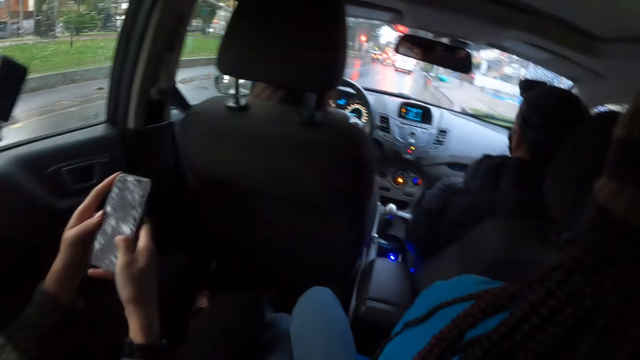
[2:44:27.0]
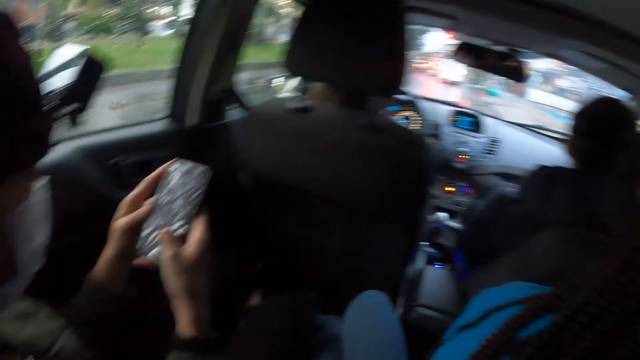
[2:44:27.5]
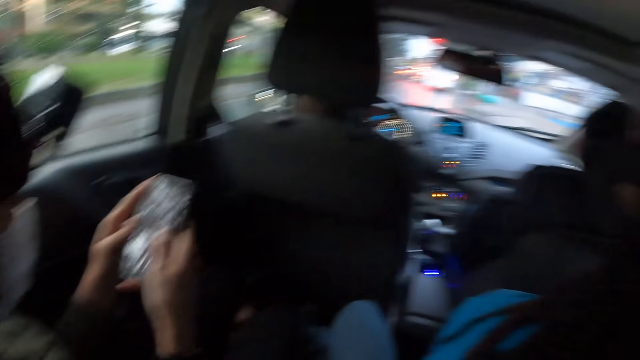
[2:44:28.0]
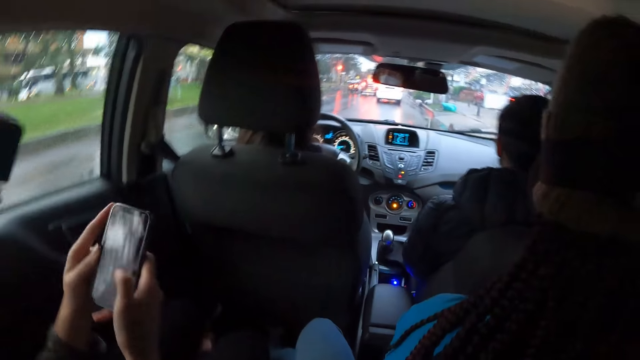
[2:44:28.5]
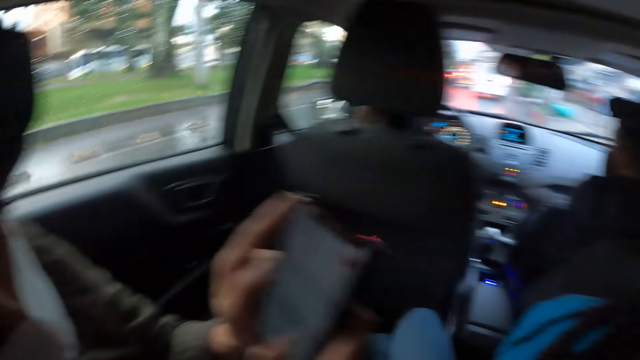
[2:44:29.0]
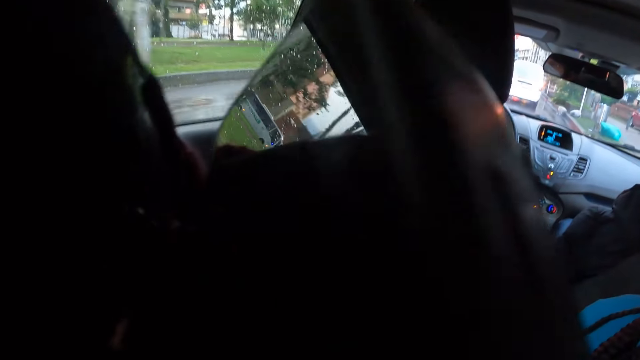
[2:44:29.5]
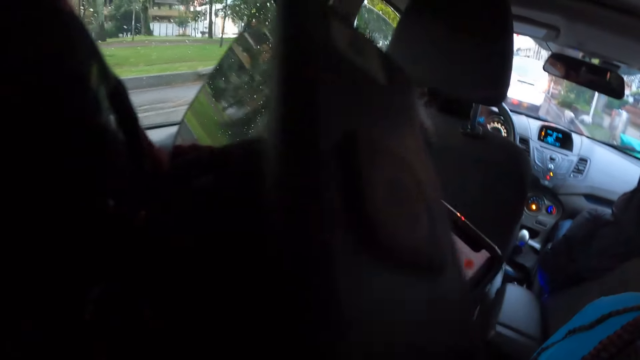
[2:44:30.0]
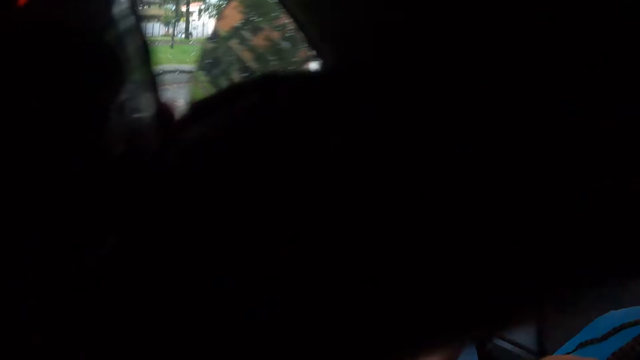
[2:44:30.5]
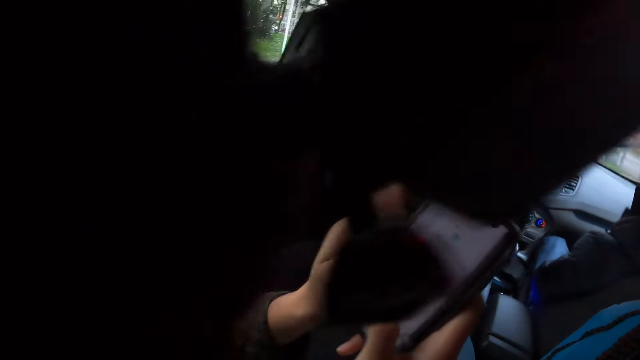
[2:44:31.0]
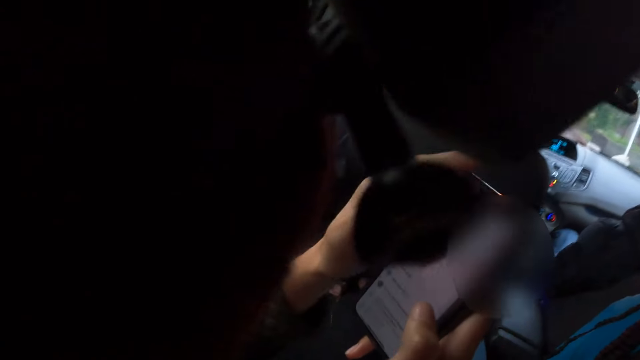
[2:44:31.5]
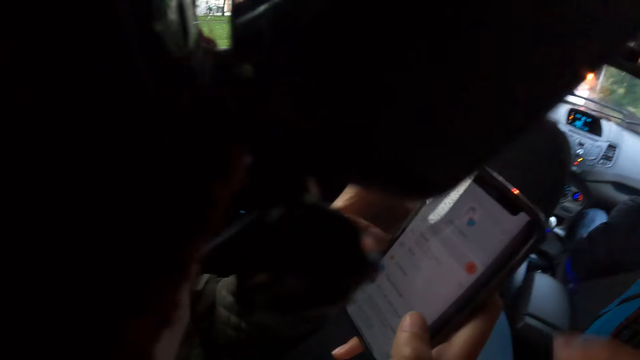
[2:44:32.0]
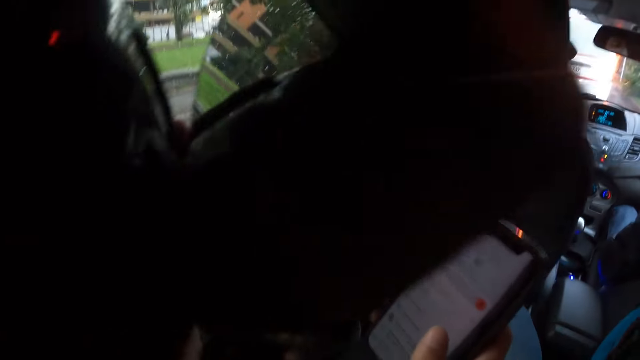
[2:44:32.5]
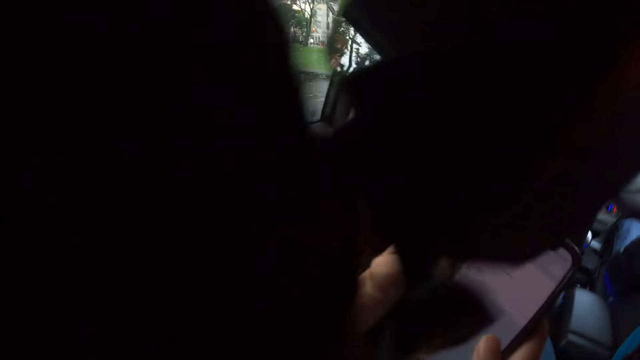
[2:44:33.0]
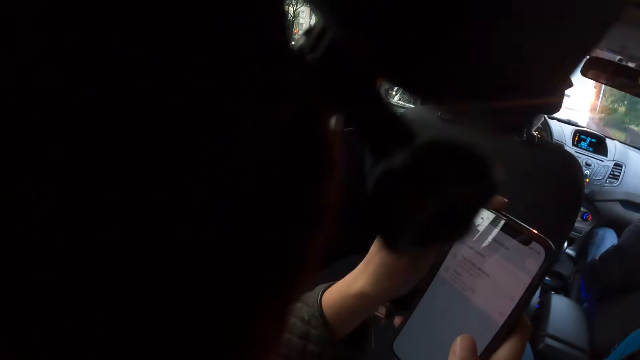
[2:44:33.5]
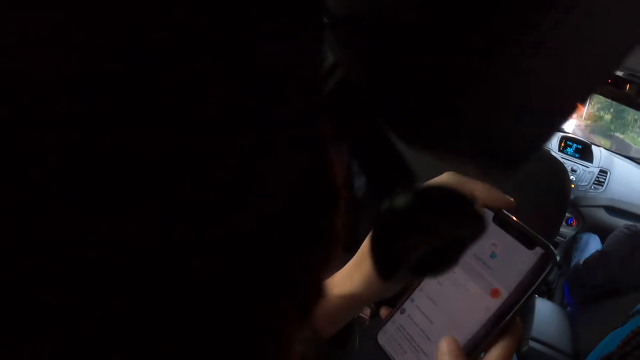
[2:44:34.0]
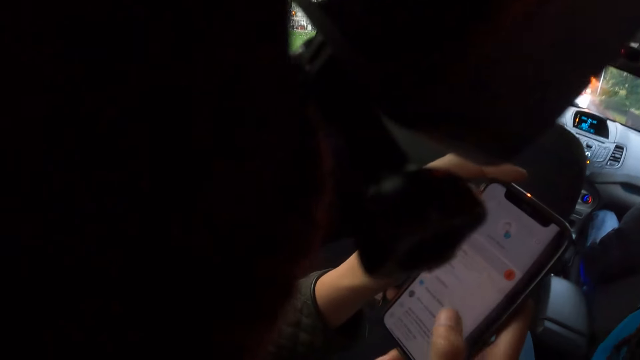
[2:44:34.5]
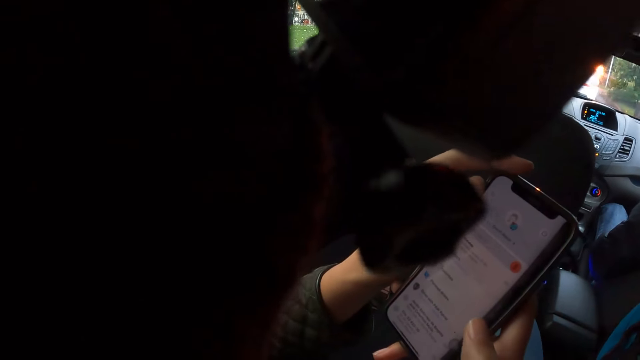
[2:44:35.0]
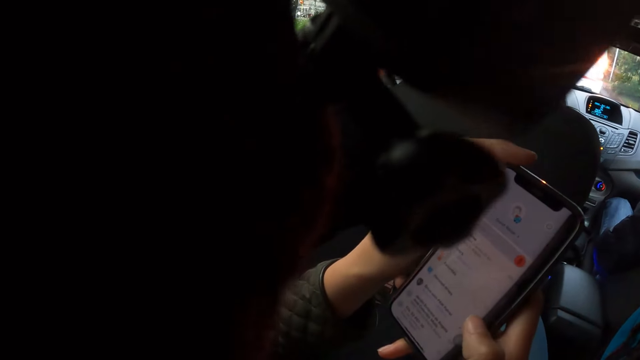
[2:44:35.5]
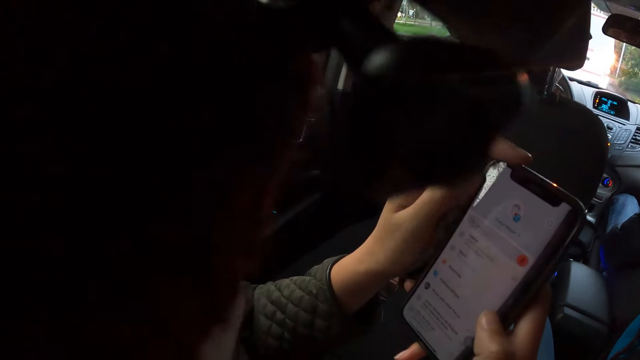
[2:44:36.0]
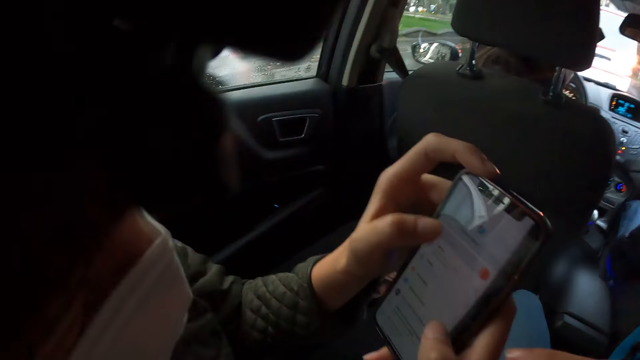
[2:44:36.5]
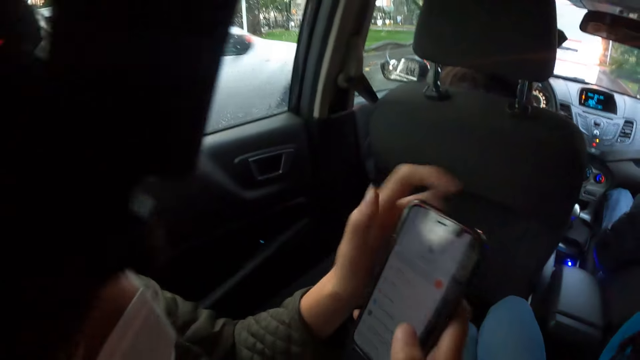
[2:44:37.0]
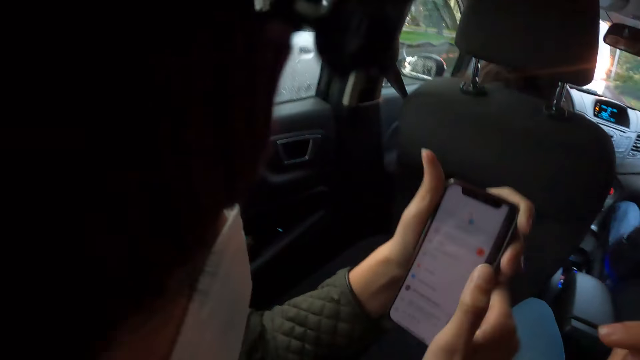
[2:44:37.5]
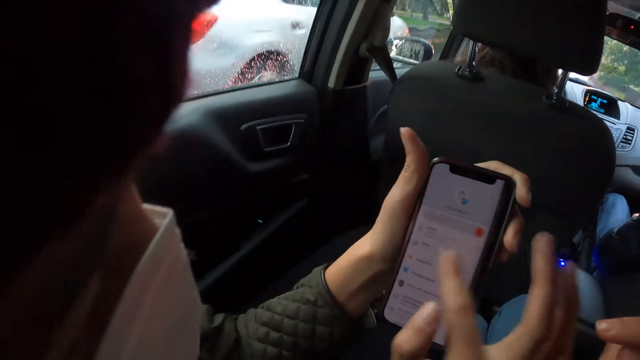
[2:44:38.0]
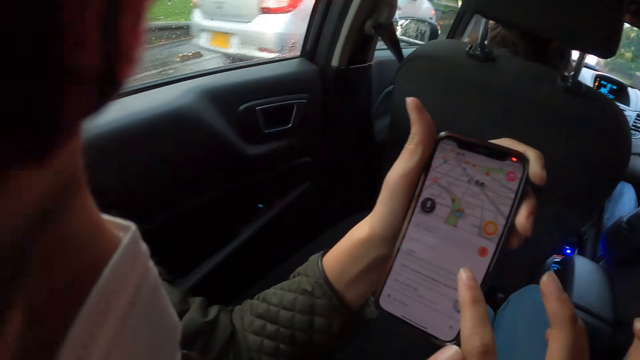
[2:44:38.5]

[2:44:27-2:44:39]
The woman interacts with the camera wearer.

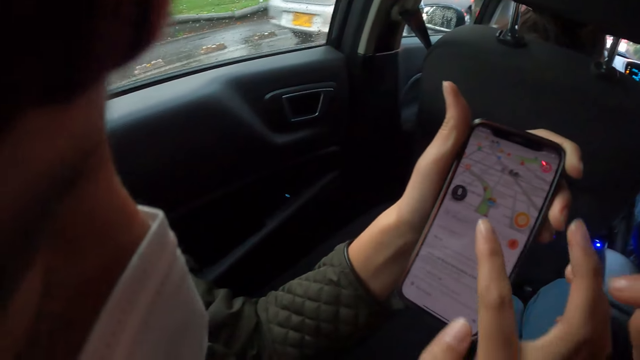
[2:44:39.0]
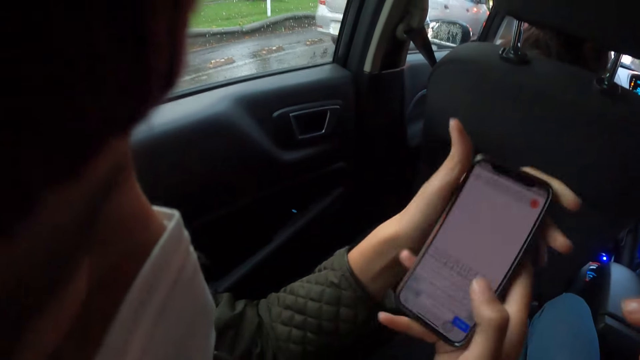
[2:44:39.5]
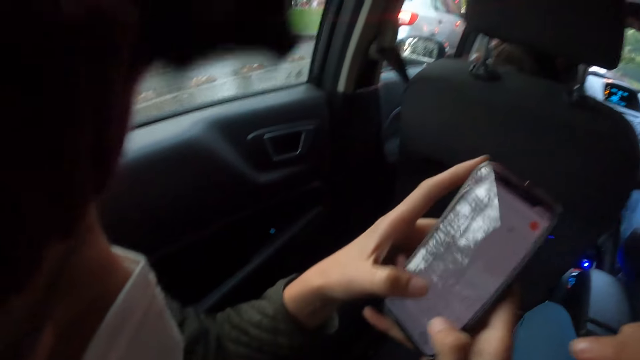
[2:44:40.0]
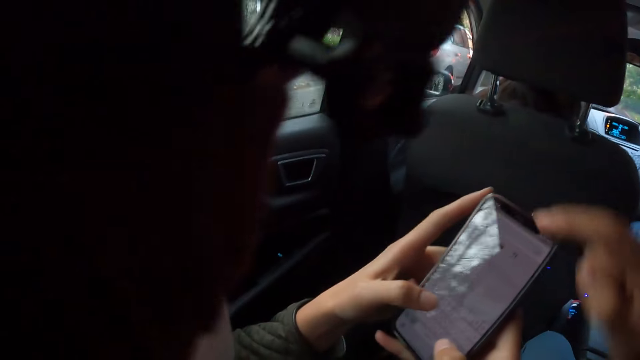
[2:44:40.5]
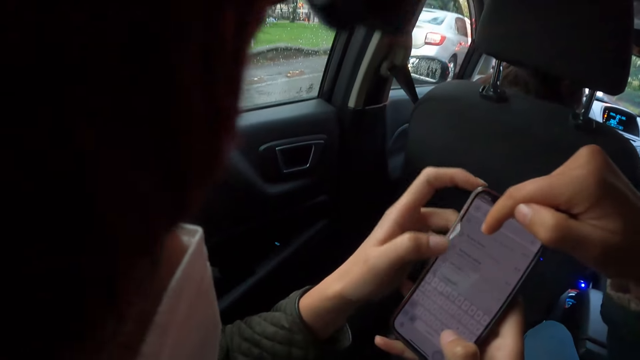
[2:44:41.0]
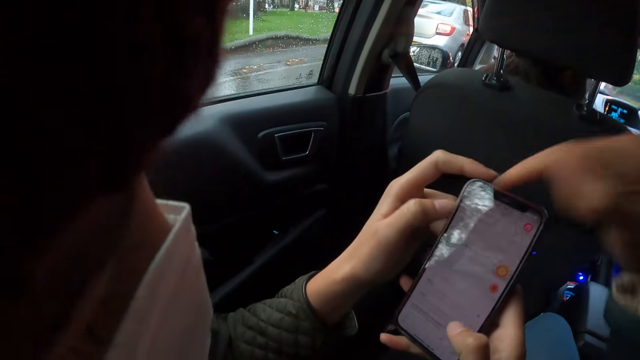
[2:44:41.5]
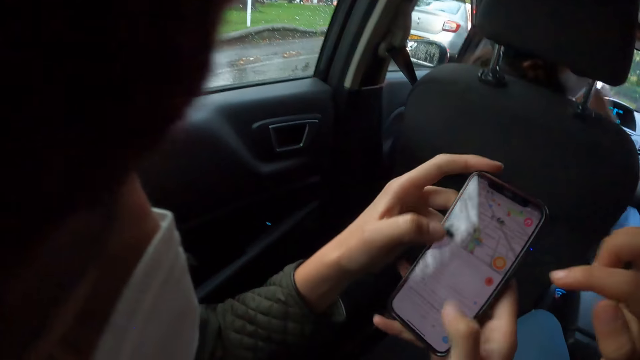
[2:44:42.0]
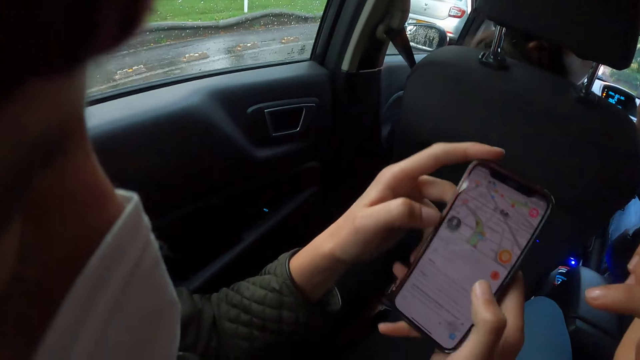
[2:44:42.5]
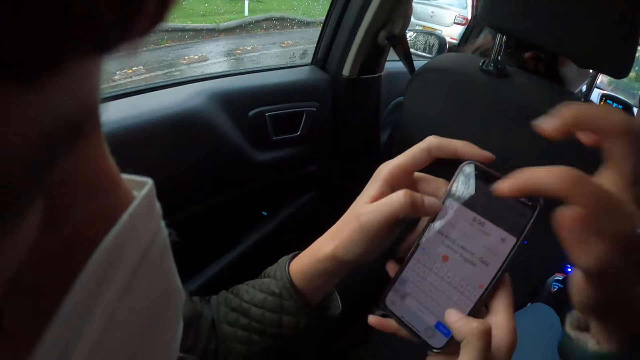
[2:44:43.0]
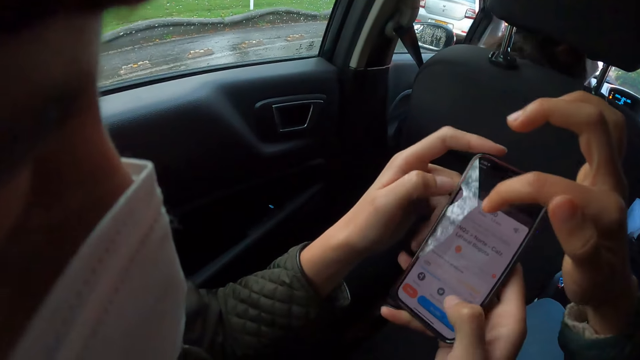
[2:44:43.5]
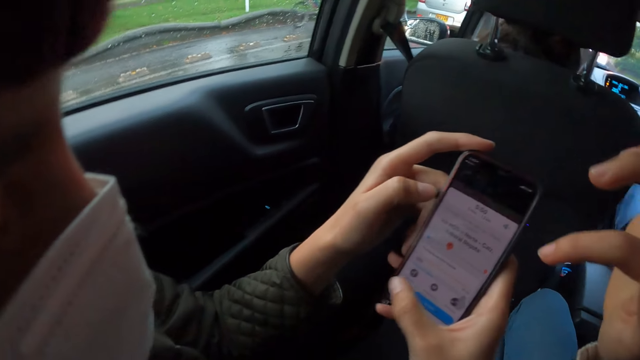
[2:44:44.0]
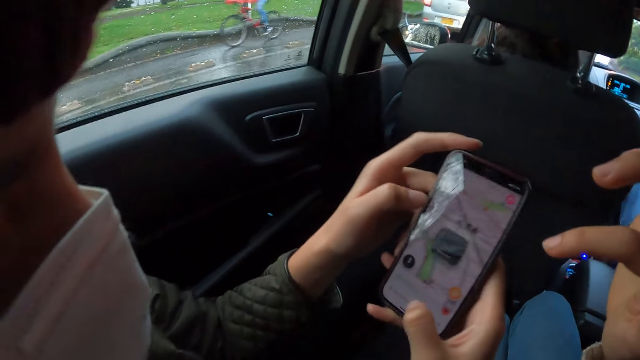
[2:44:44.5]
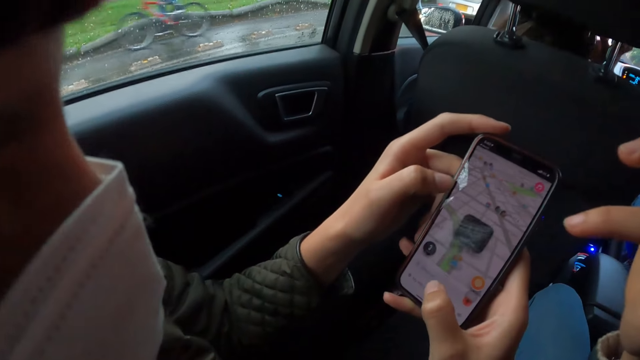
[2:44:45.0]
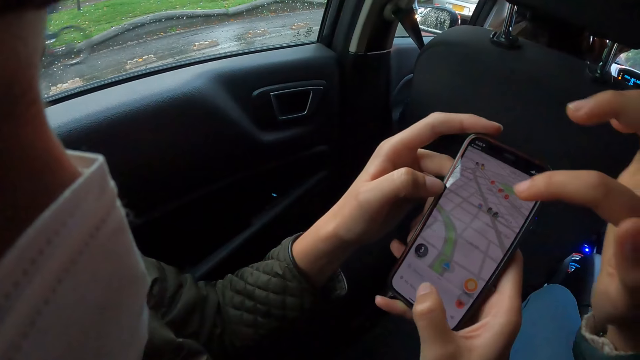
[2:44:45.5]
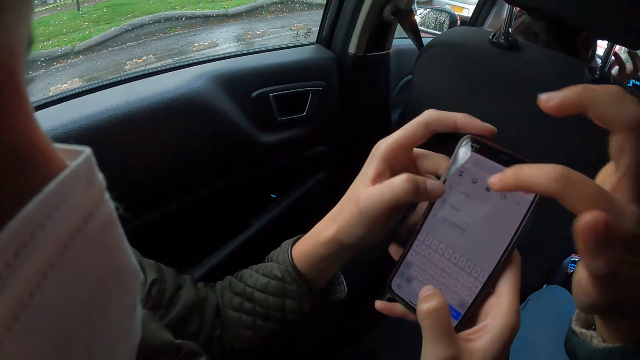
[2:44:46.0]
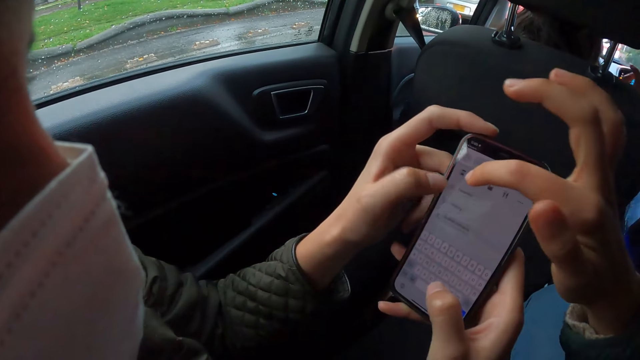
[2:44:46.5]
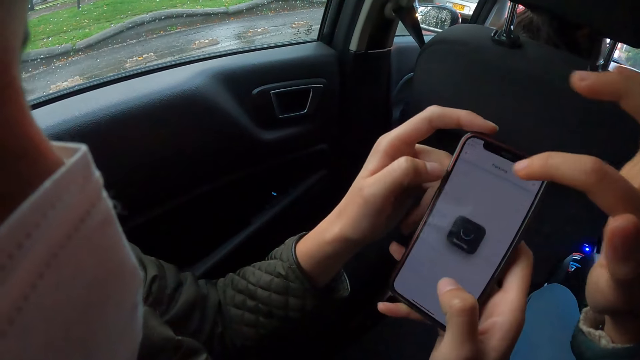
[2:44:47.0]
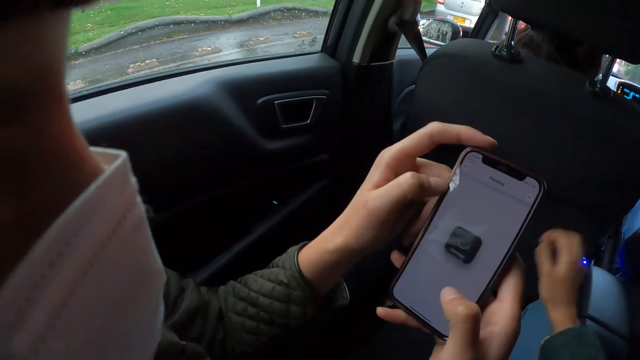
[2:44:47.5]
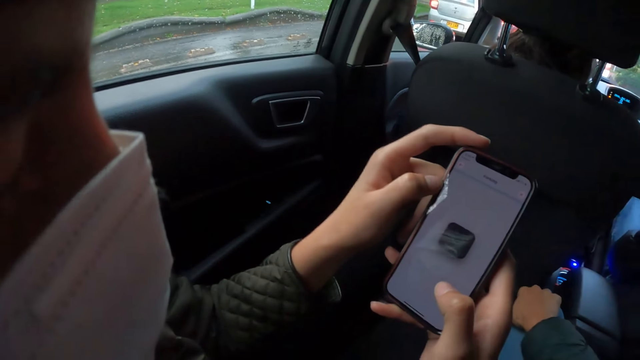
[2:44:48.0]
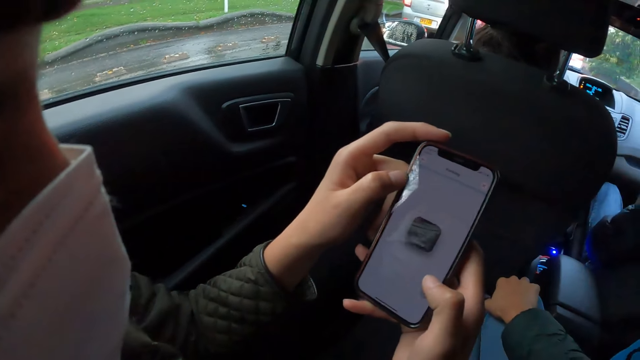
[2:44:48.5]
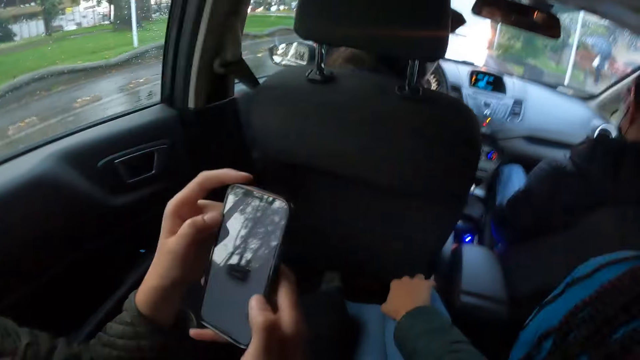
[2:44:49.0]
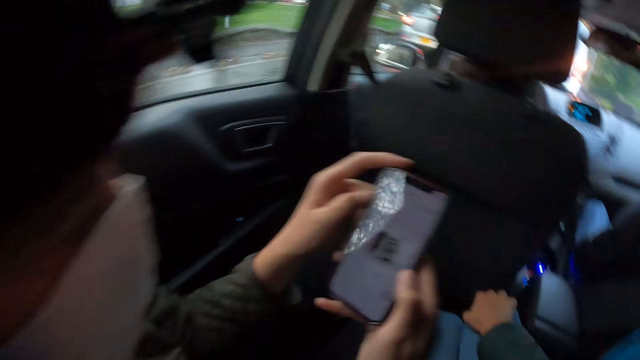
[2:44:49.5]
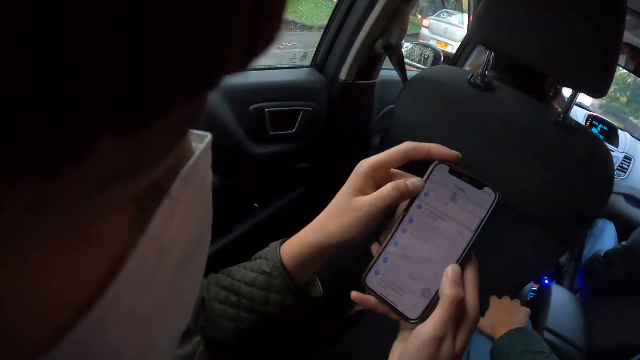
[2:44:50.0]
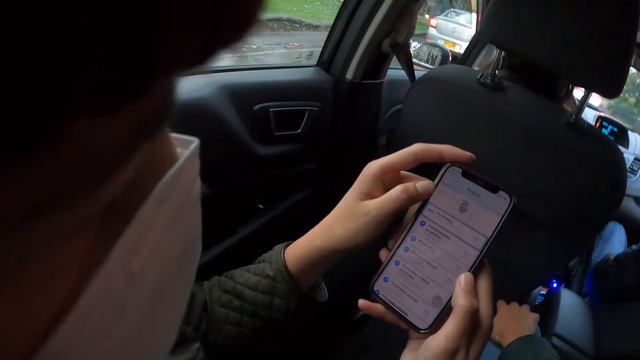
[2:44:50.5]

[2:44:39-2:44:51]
The camera wearer operates the phone in both hands of the woman with her right hand.
